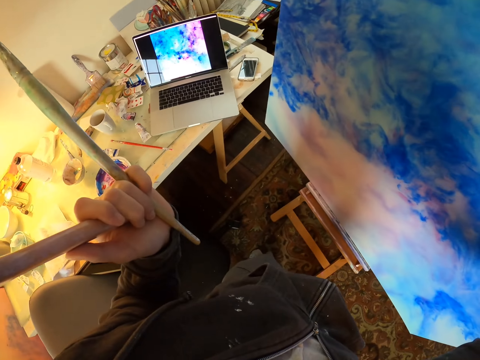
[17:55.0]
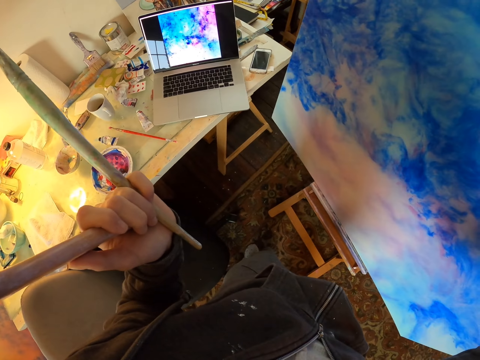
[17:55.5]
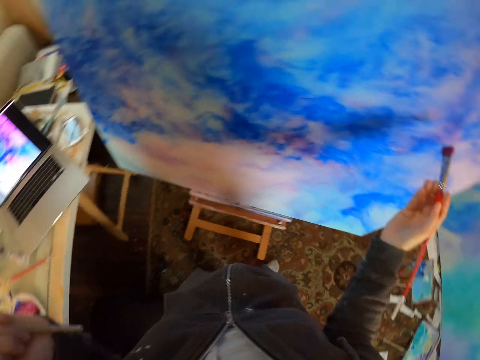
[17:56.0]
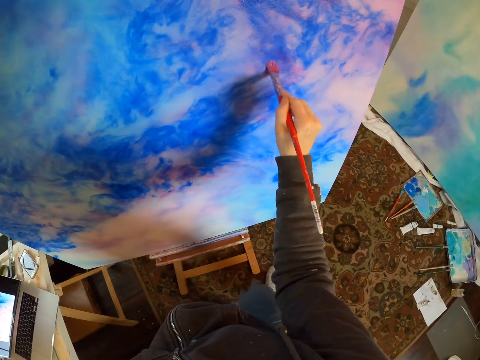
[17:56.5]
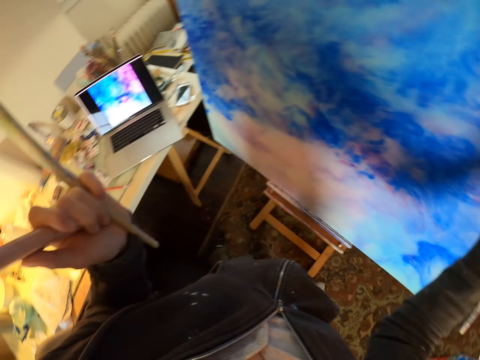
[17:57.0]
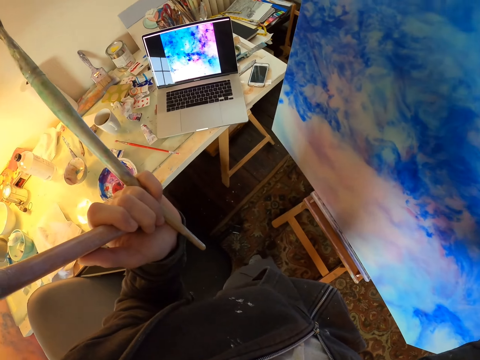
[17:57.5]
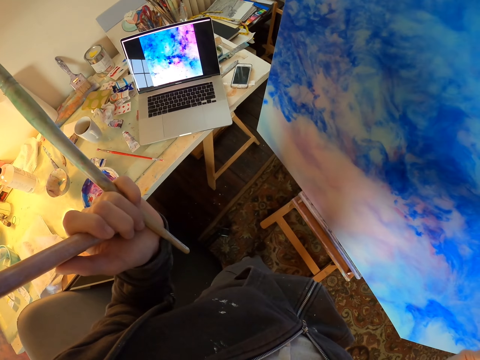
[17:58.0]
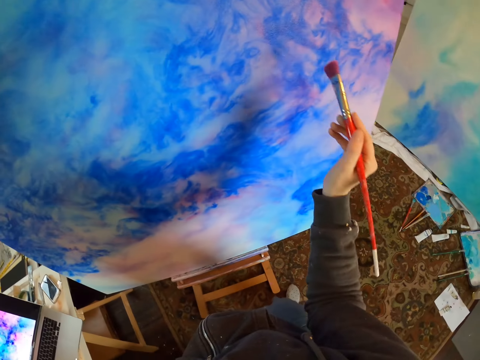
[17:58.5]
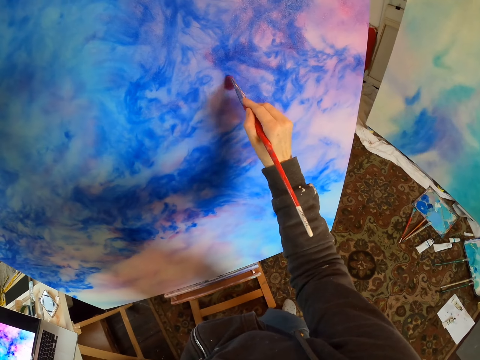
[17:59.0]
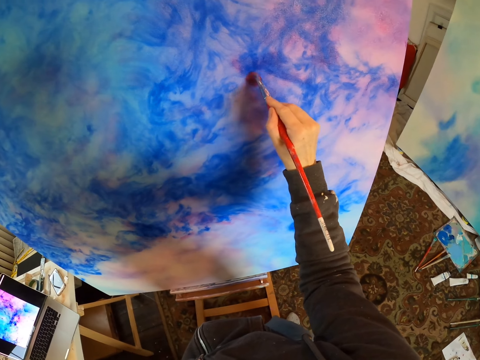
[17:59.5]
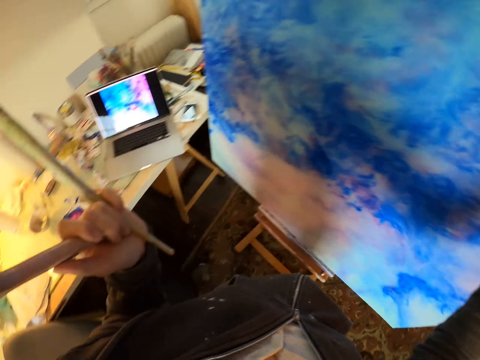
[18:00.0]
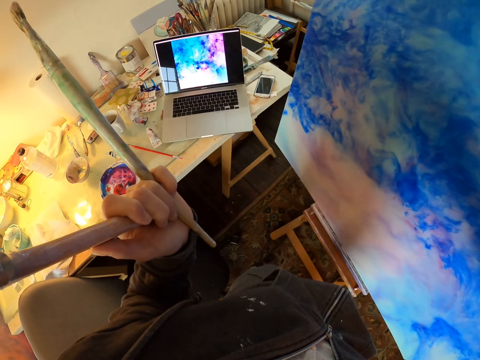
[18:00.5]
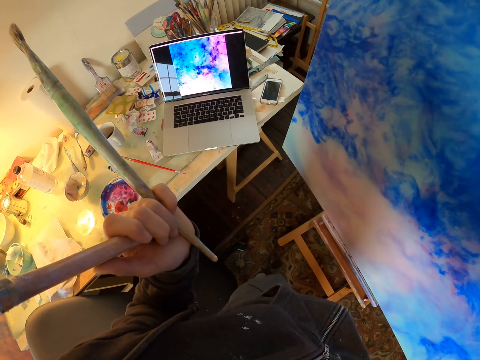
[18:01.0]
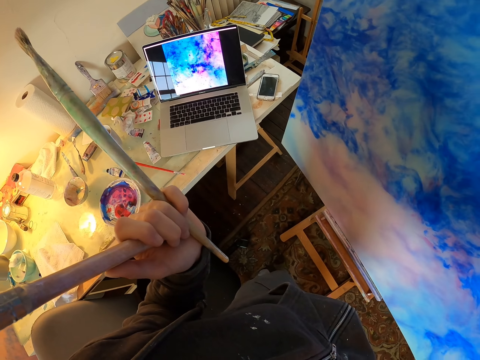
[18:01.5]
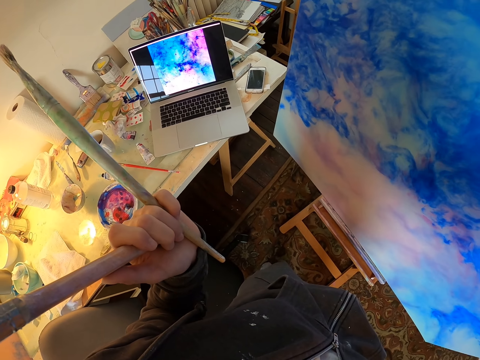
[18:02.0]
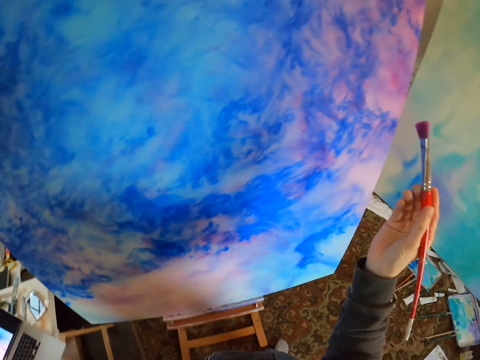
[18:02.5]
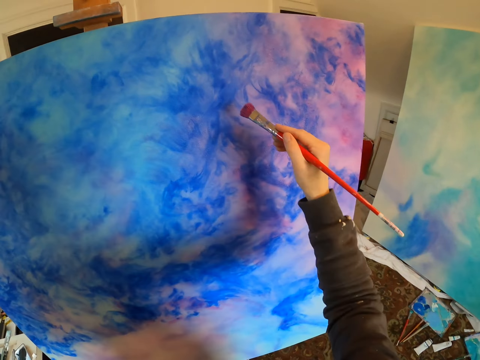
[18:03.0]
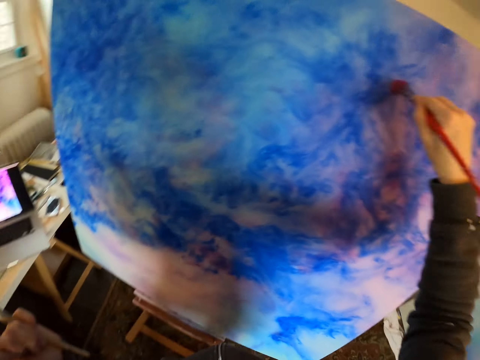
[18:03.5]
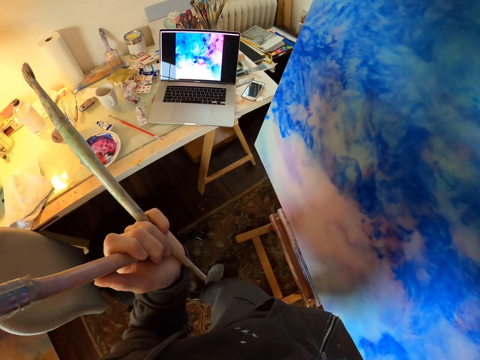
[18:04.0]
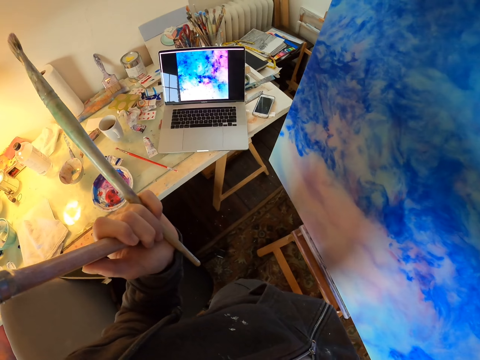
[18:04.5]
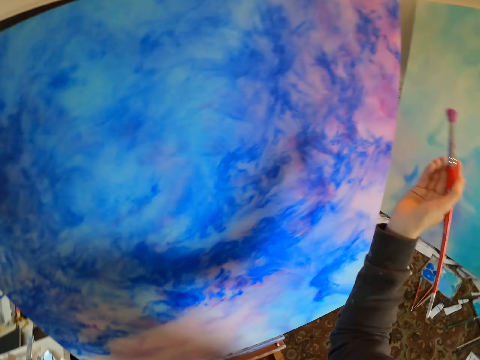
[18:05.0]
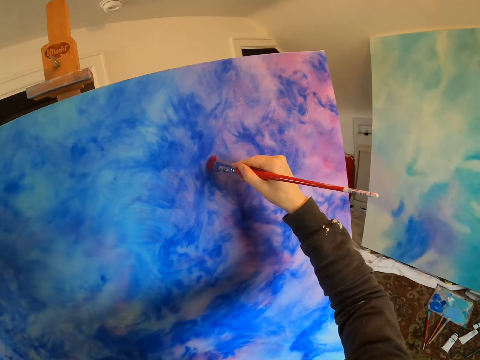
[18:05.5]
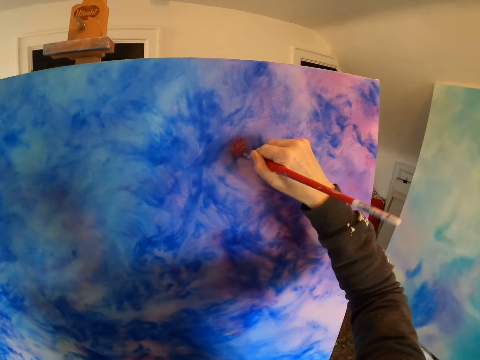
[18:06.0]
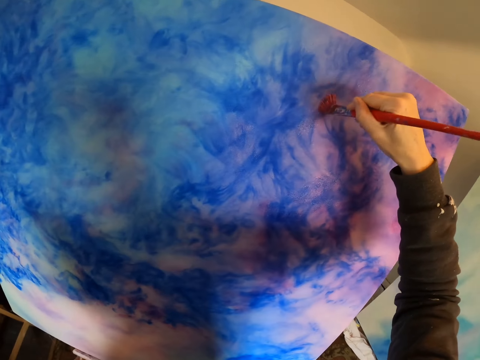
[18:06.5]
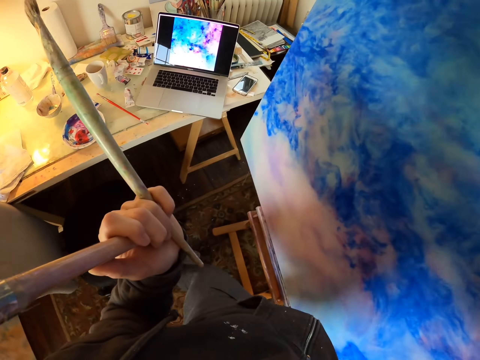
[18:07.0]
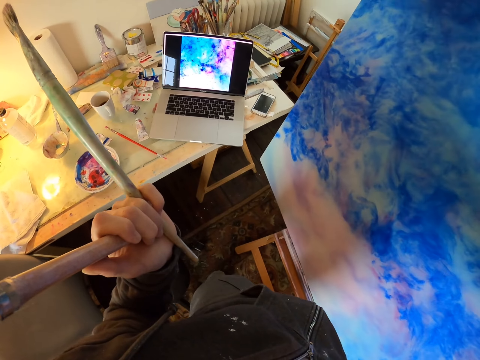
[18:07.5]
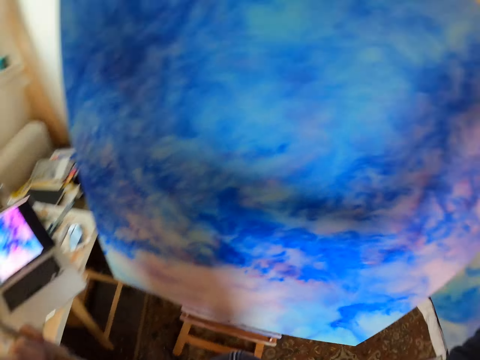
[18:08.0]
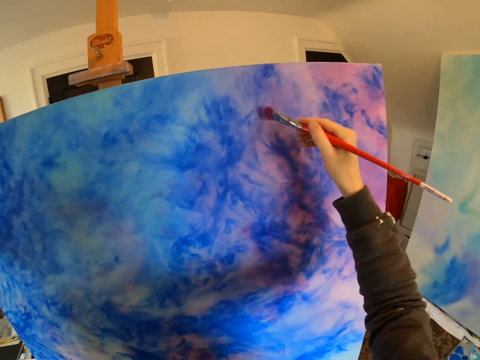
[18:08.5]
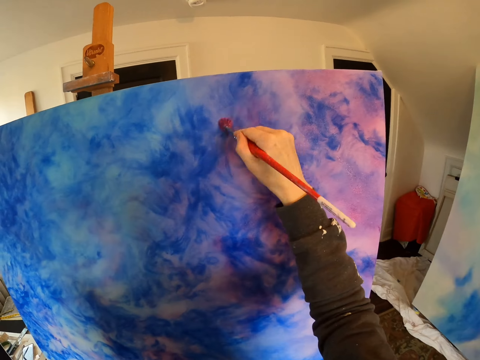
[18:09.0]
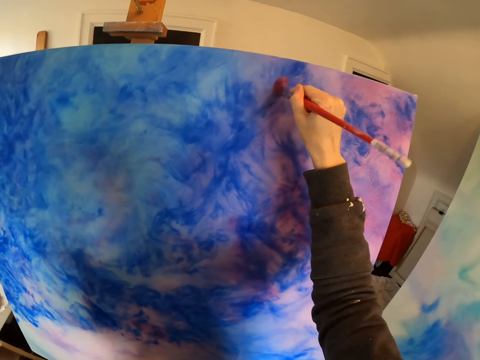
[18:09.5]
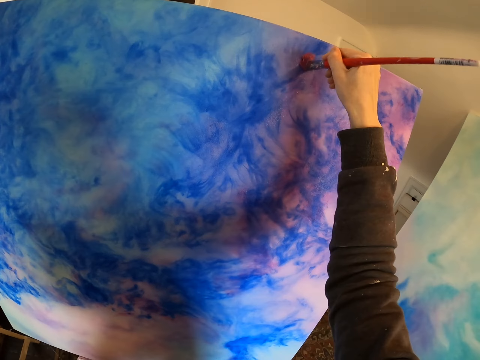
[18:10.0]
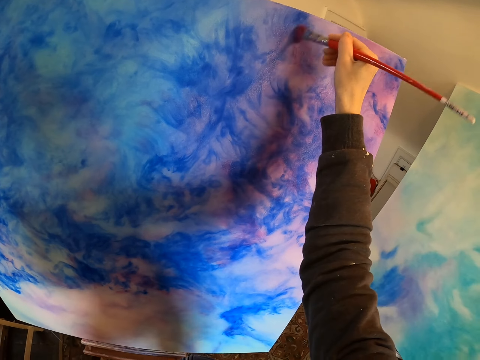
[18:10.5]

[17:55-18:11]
The camera wearer looks at the laptop screen. They paint. They look at the laptop screen. They paint on the paint board. They look at the laptop screen. They paint. They look at the laptop screen. They paint on the paint board. They look at the laptop screen. They paint.

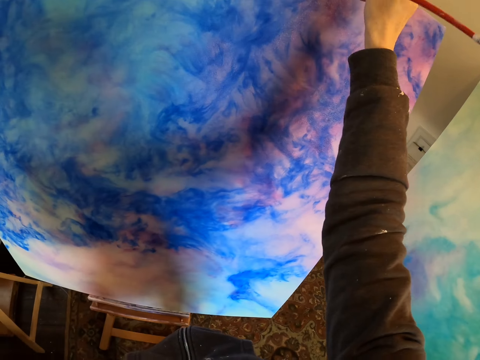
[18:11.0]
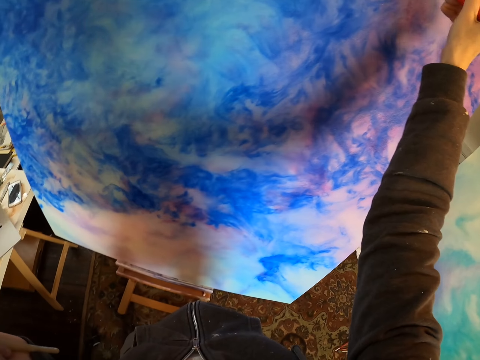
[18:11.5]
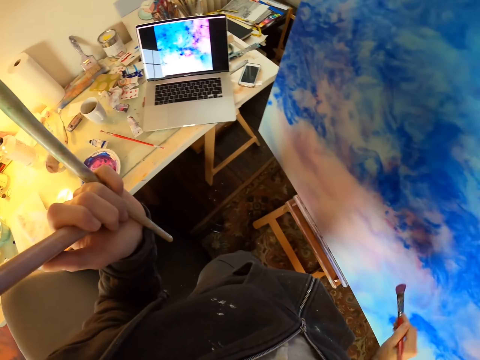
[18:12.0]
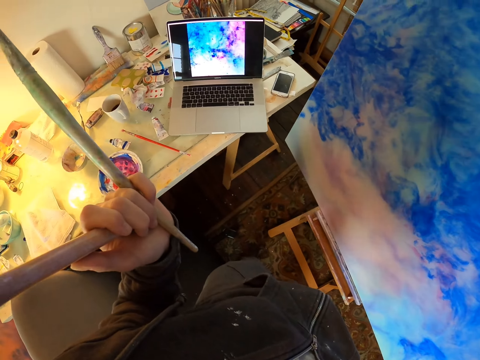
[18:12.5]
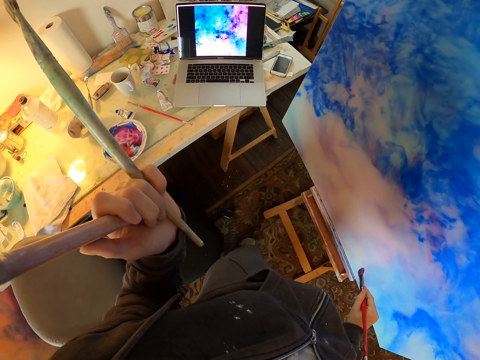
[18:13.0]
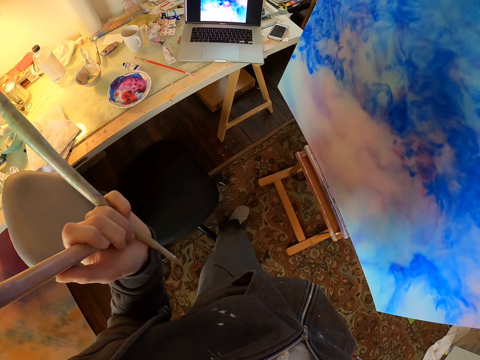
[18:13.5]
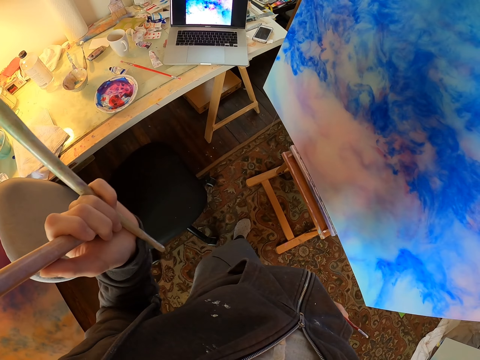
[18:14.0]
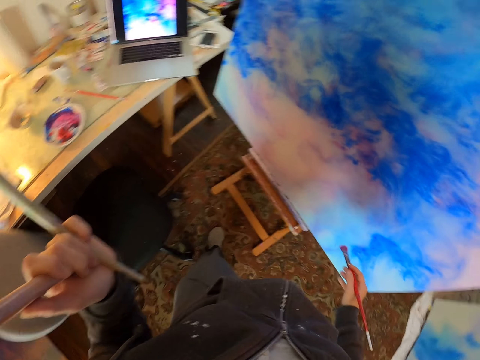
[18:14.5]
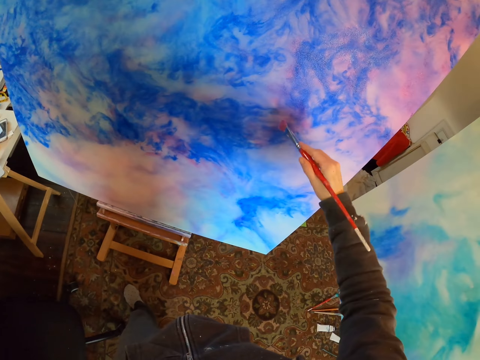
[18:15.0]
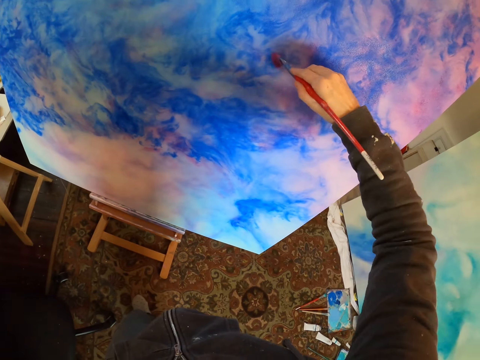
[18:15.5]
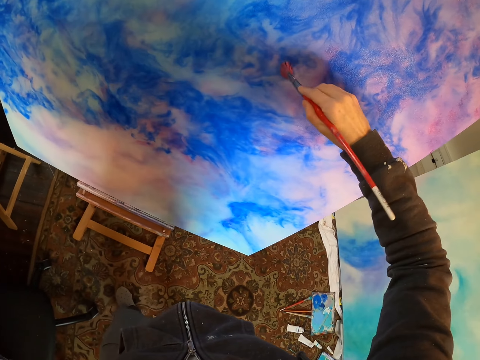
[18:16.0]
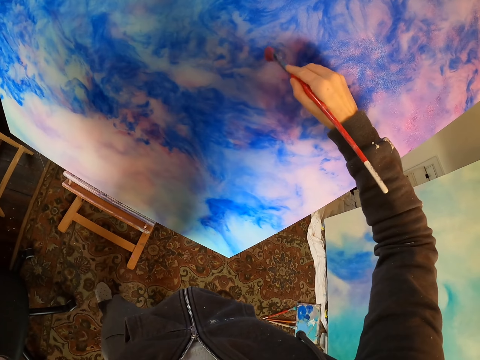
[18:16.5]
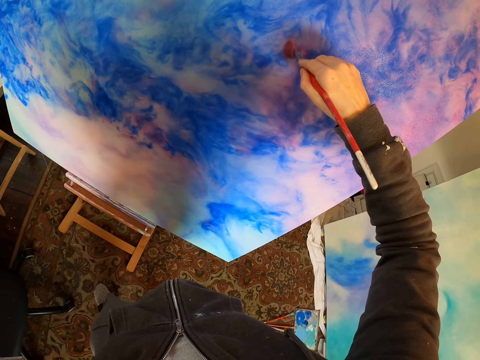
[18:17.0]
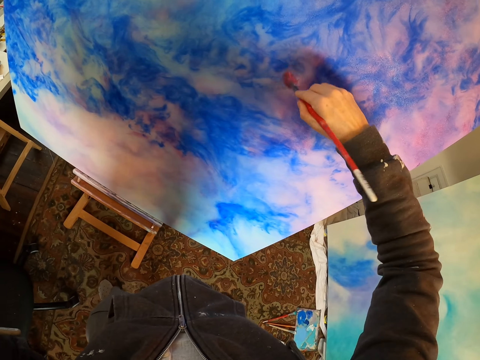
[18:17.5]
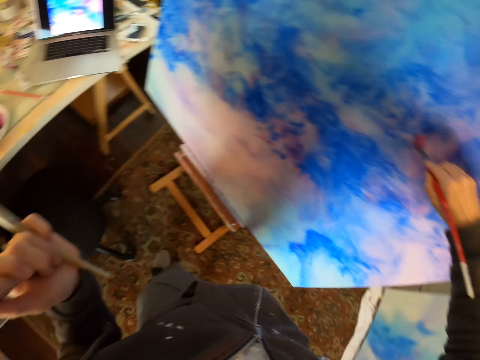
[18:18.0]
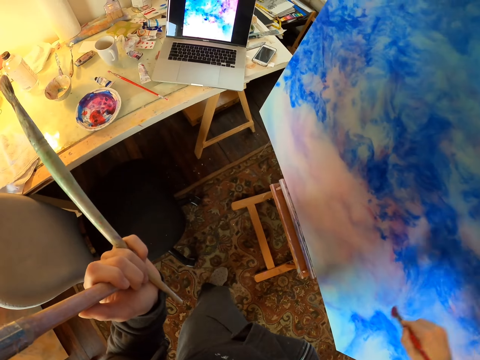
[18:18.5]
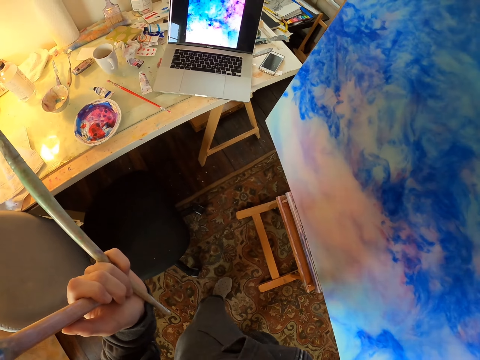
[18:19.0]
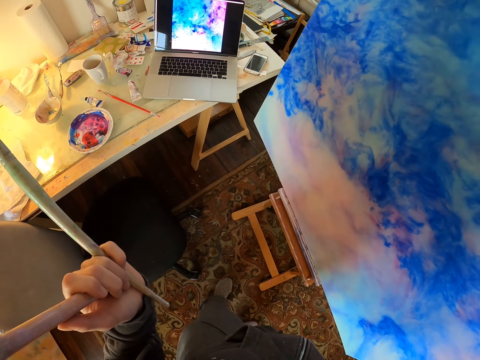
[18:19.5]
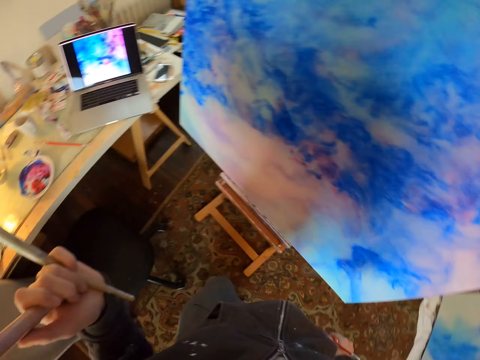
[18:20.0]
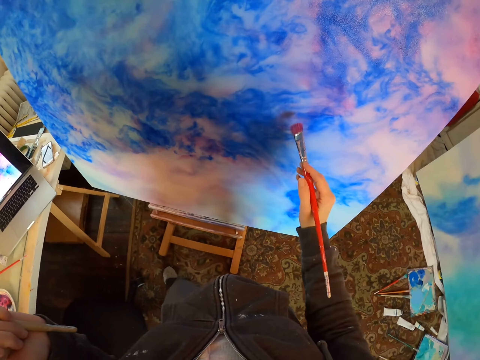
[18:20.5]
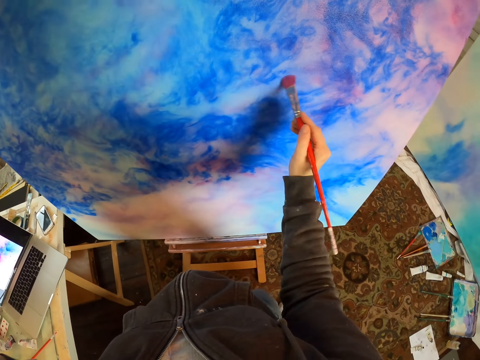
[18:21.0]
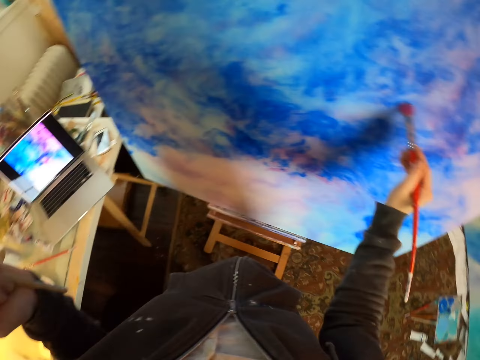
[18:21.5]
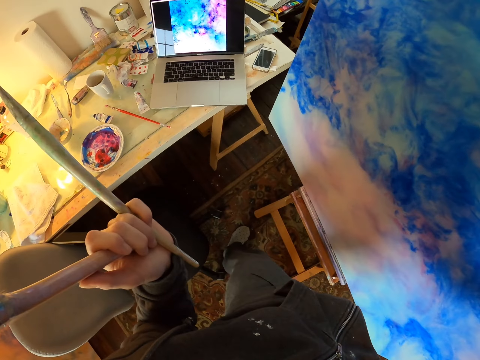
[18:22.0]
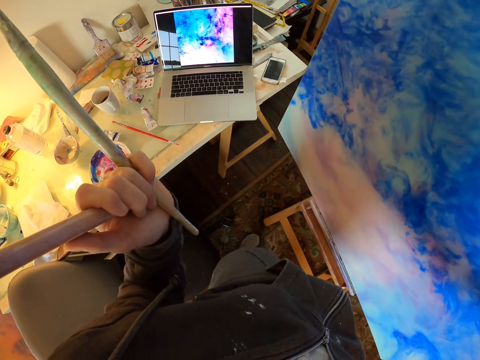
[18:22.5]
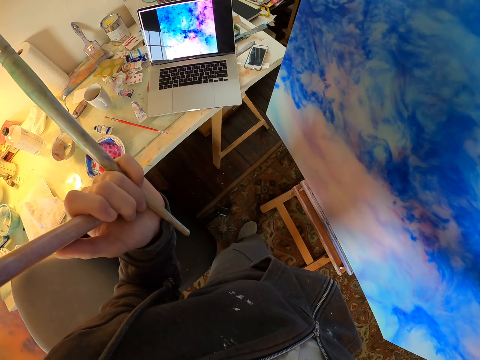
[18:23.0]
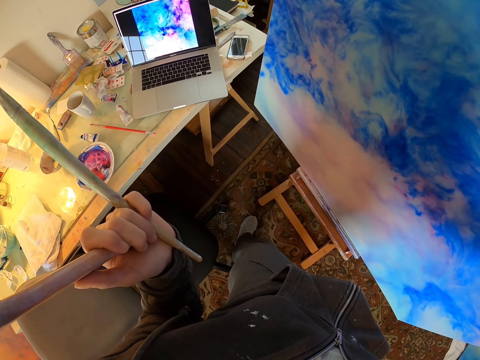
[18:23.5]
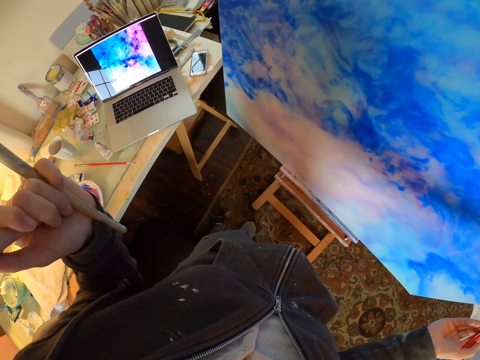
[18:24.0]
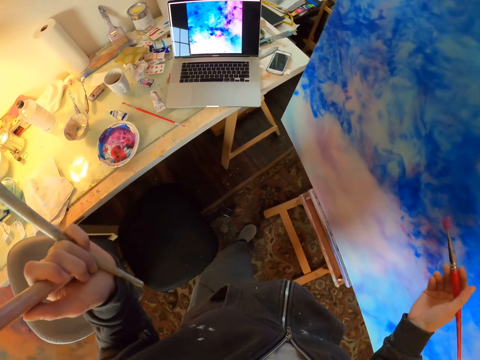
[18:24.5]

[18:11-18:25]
The camera wearer looks at the laptop screen. They paint on the paint board. They look at the laptop screen. They paint. They look at the laptop screen.
